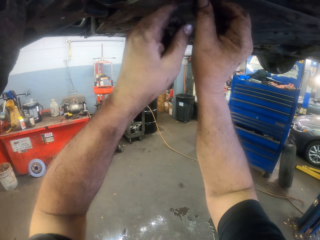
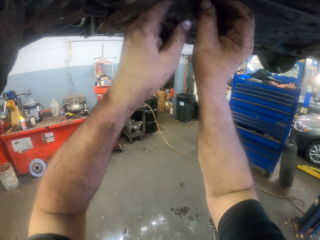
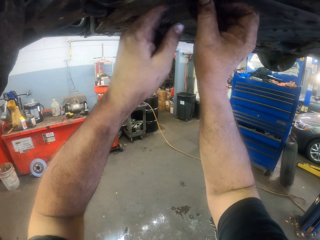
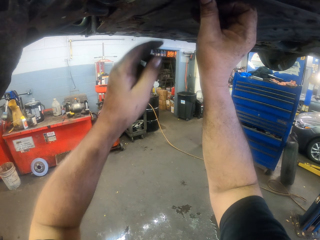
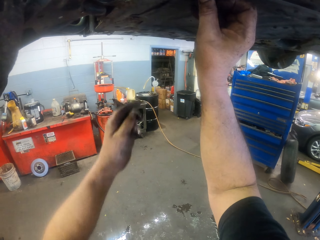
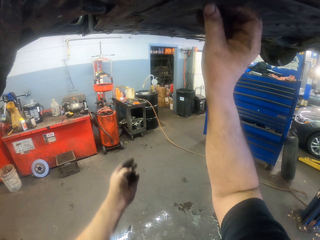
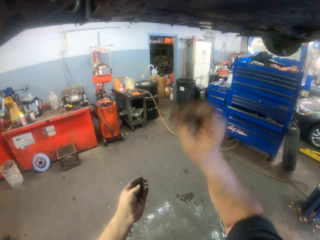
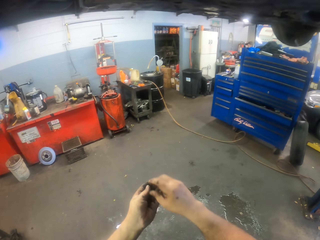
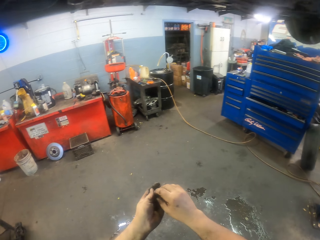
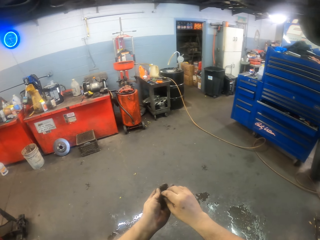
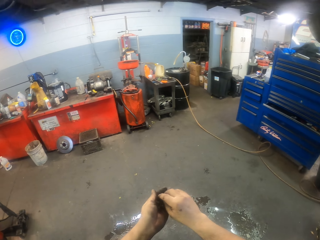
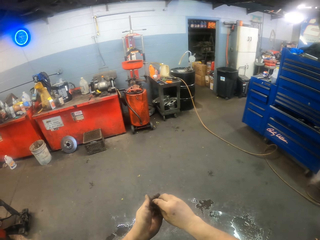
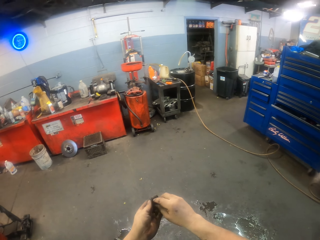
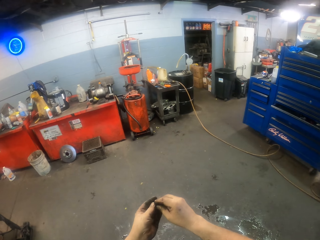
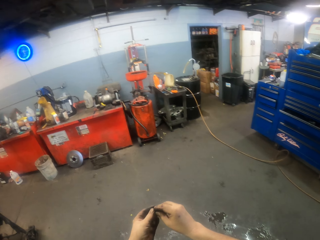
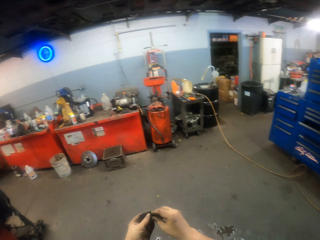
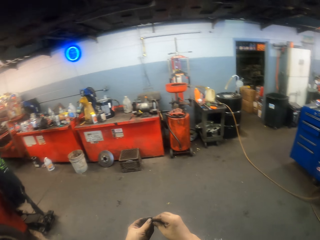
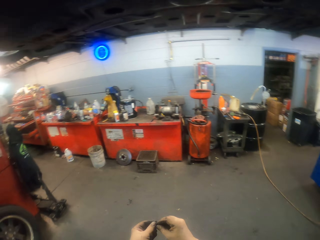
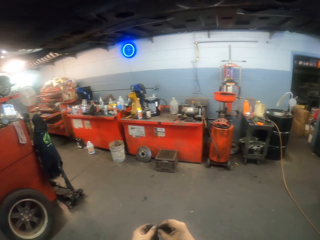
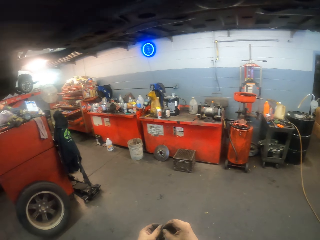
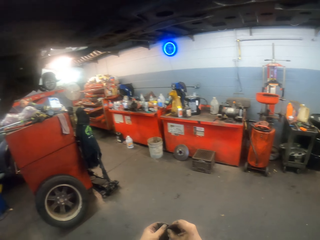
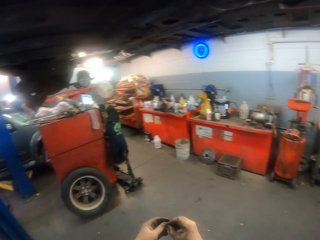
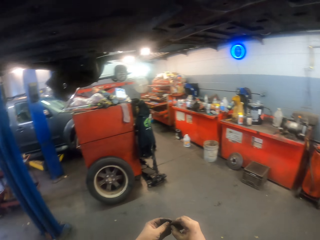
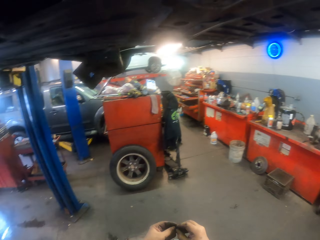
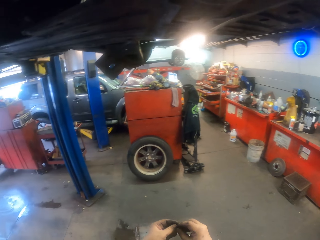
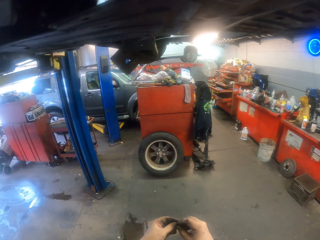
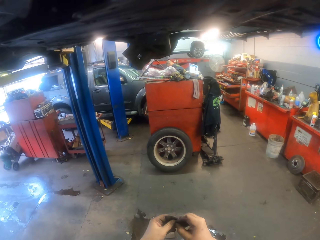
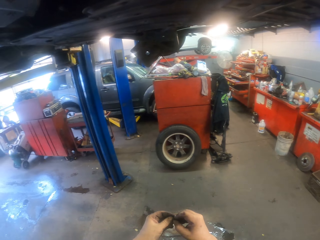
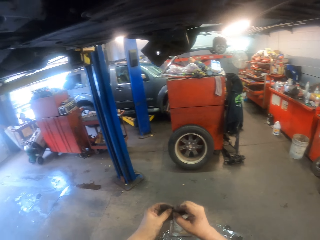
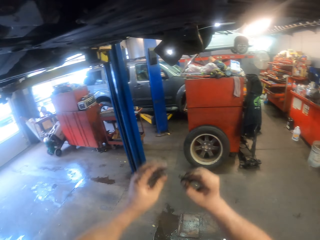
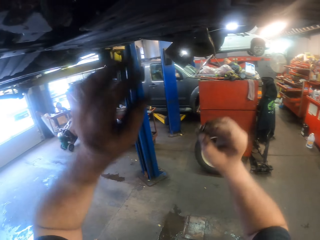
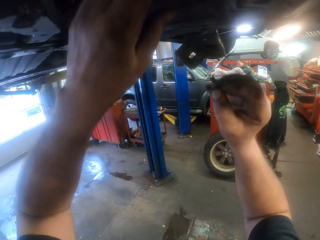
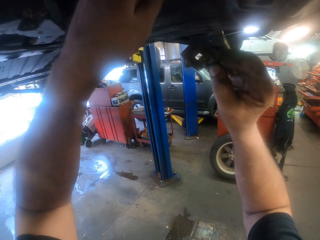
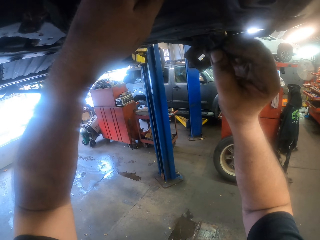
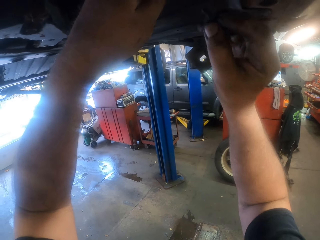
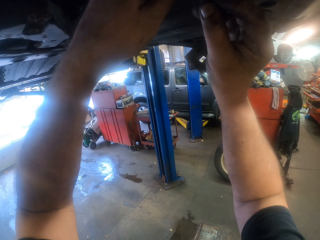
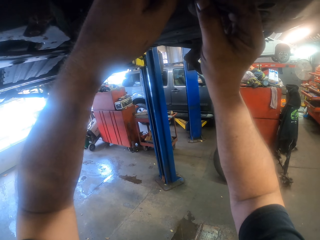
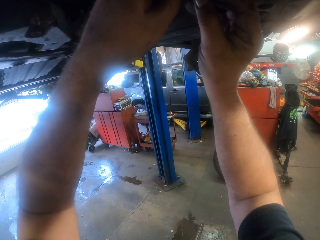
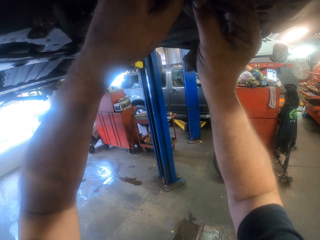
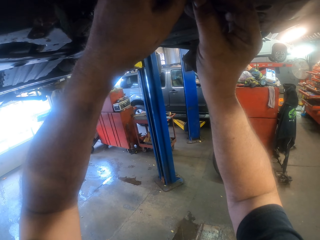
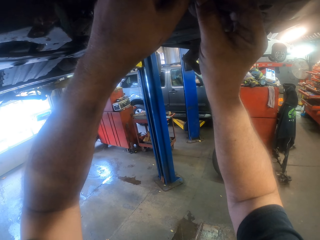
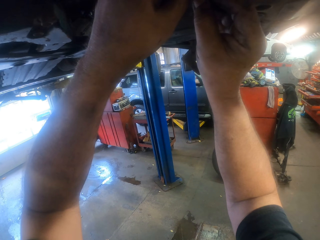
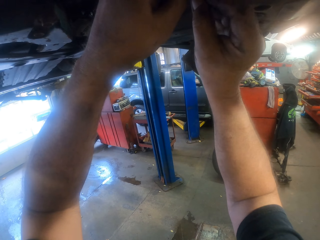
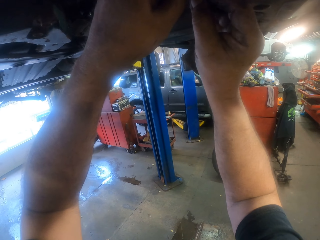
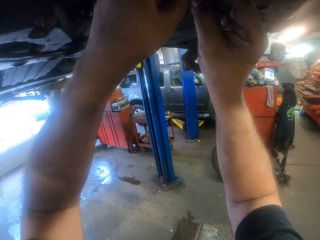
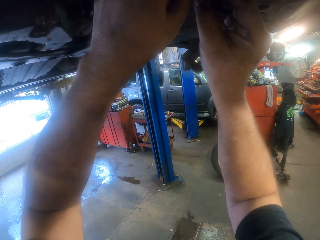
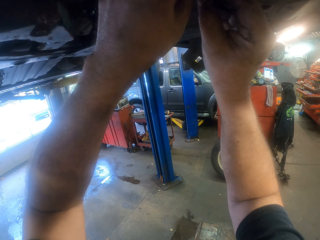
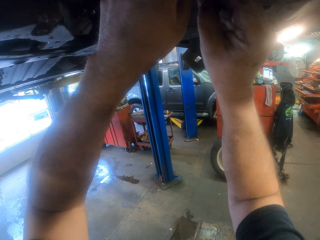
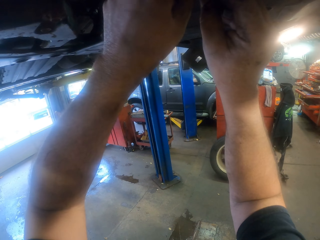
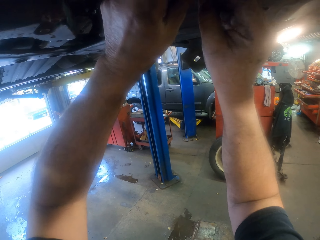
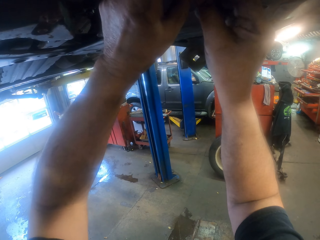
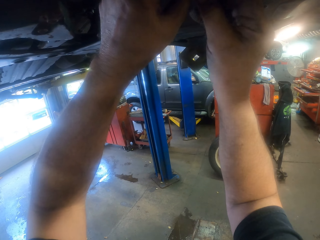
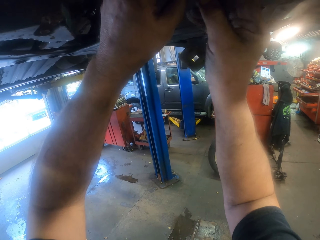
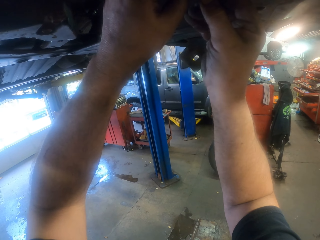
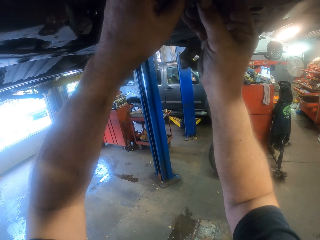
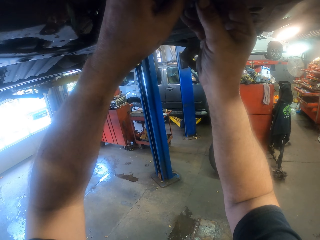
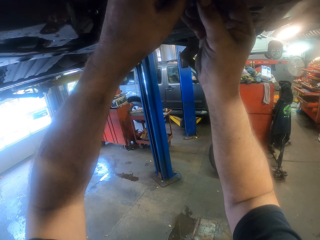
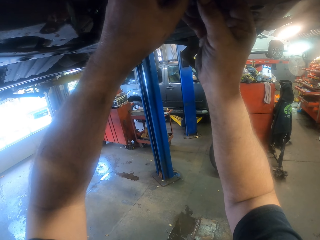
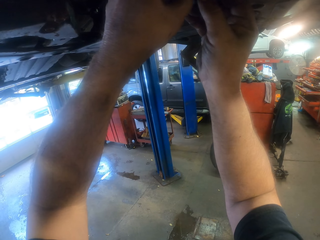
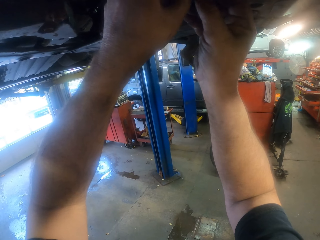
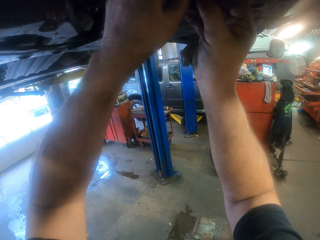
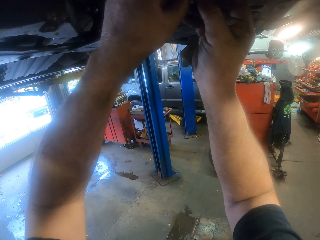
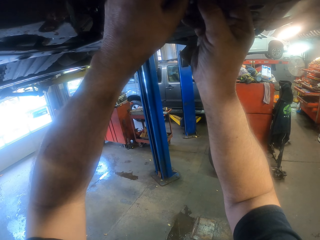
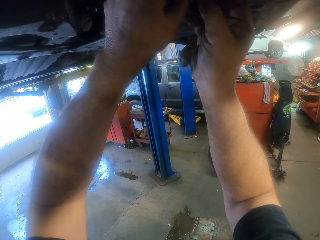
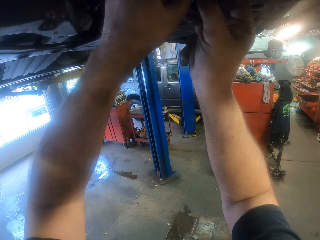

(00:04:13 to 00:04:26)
The camera wearer screws the undercarriage. He takes a nut. He looks around the garage. He carries the screws in his hands. He puts the bolt on the board. He screws the undercarriage.

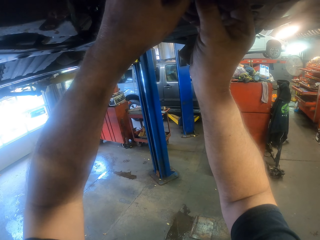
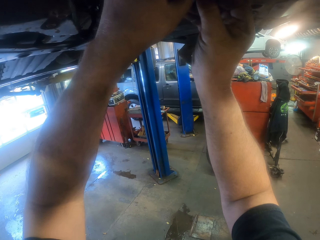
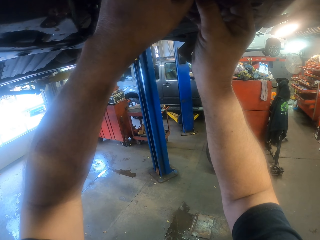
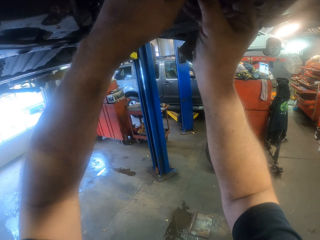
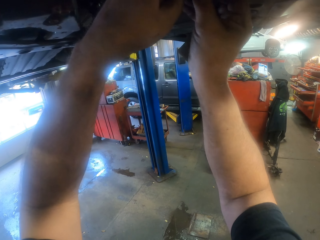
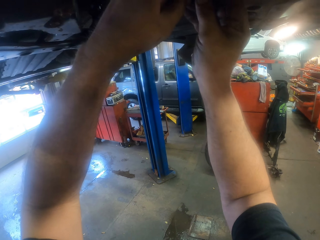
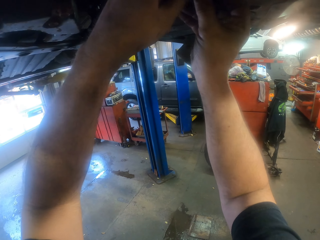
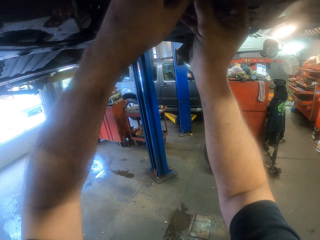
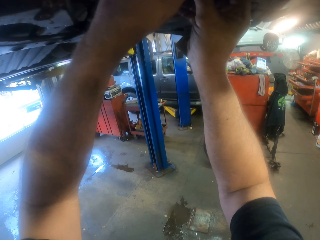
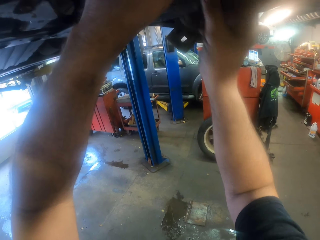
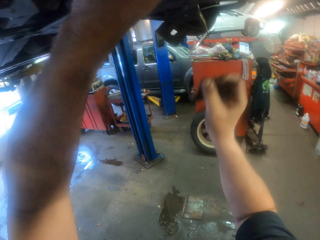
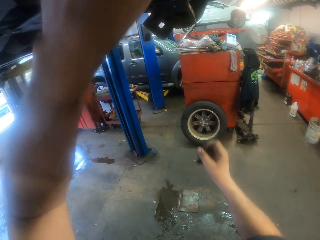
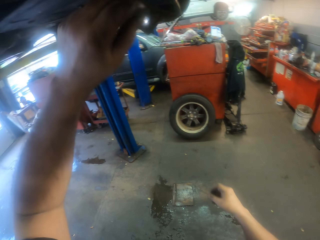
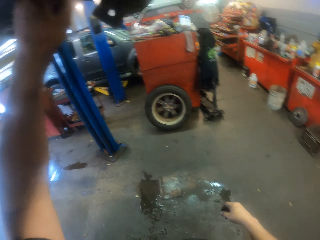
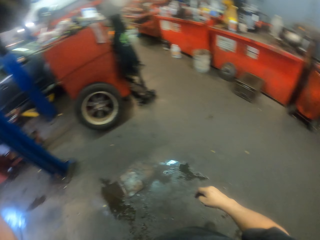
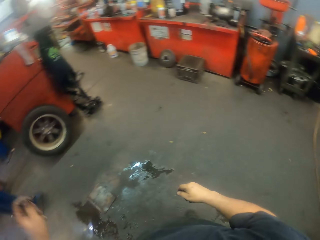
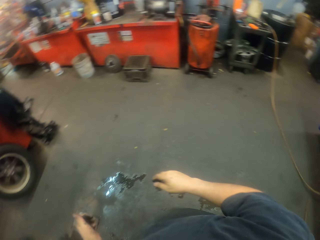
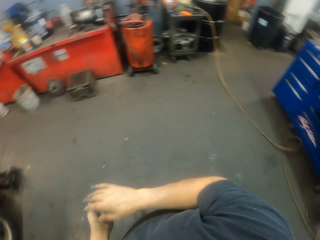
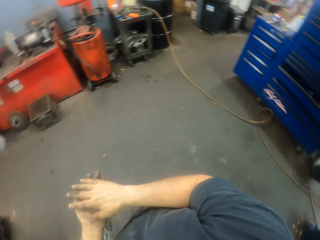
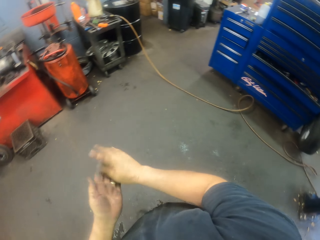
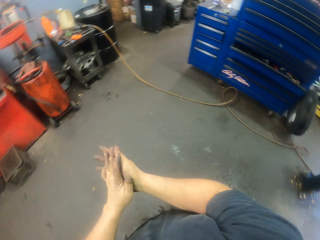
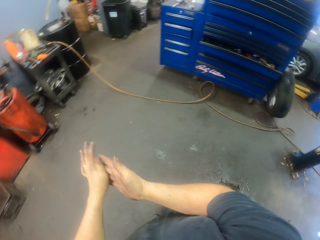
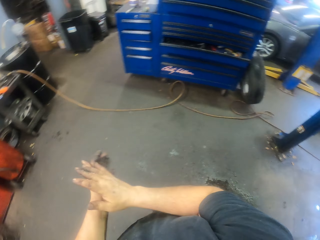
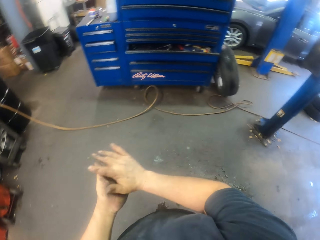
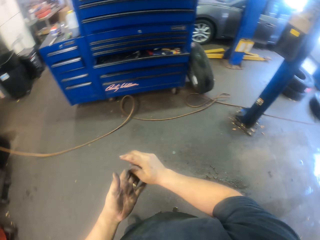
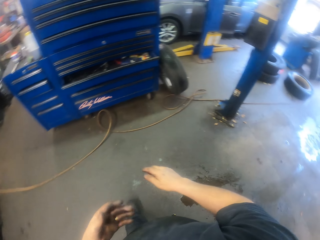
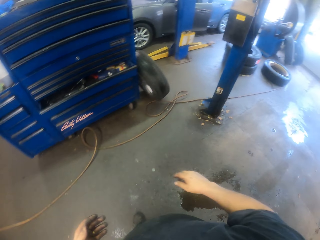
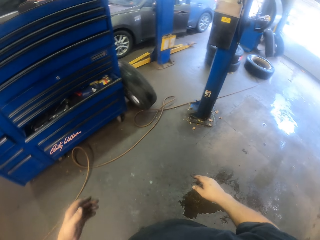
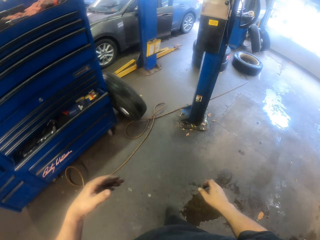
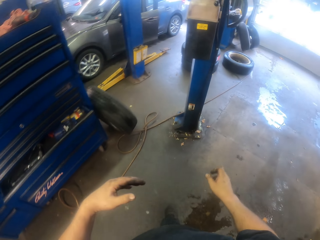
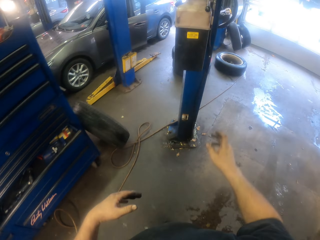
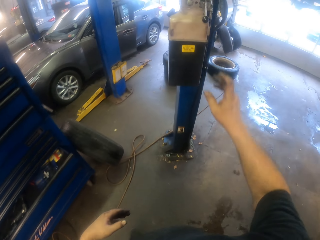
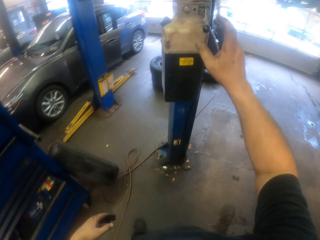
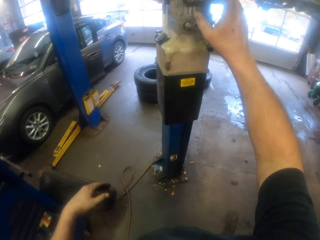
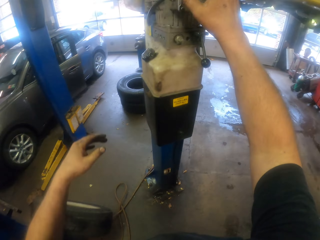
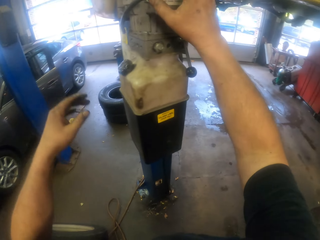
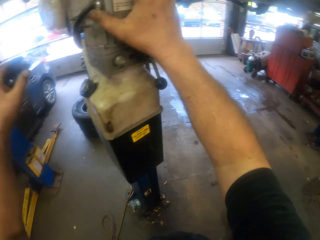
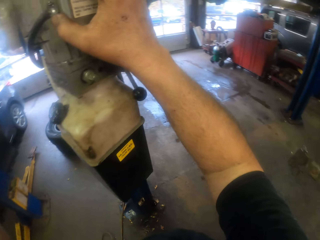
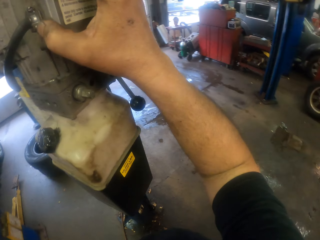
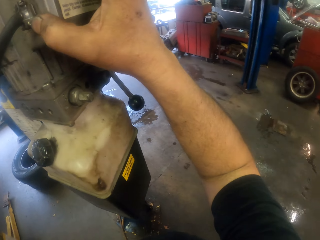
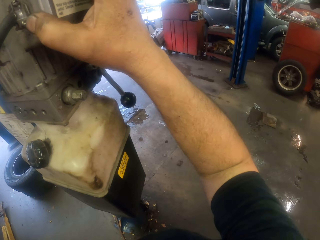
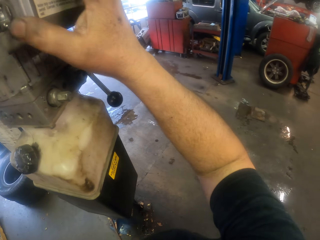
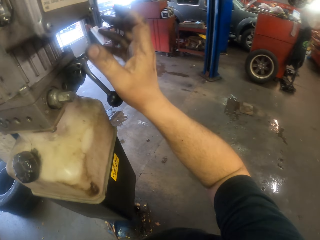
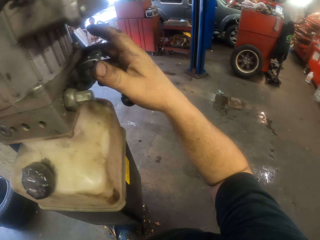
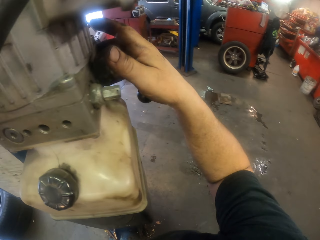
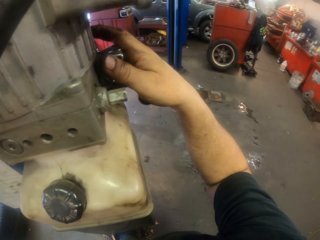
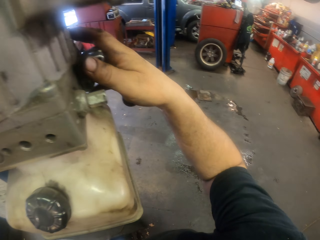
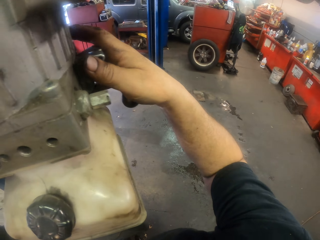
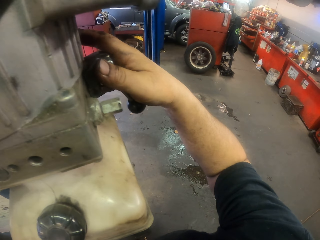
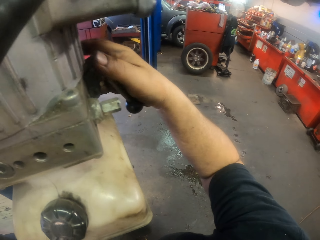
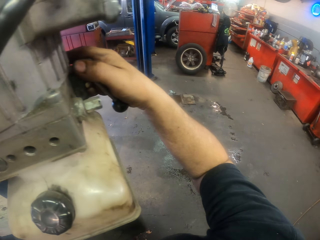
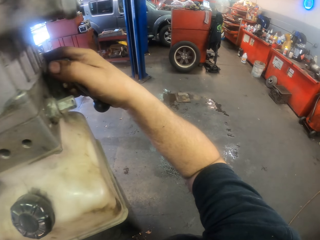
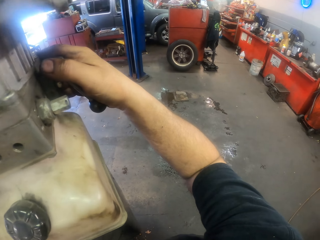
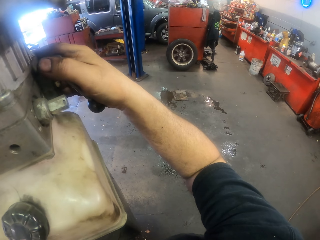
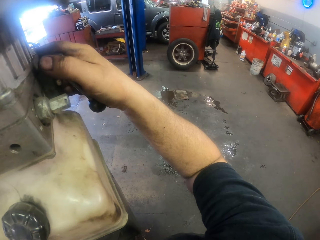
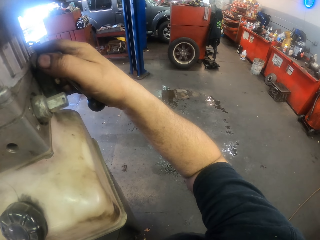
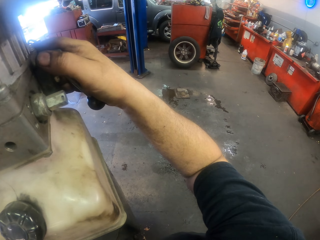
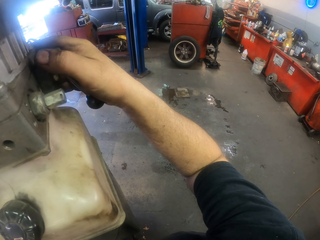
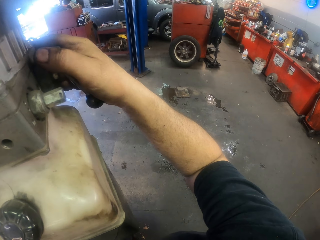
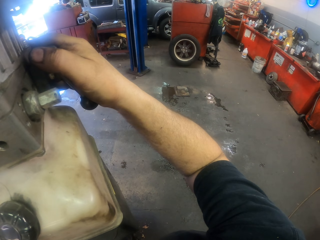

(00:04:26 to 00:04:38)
The camera wearer turns around. He rubs his hands together. He walks in the garage. He operates a car lift. He presses the Quick Jack.
